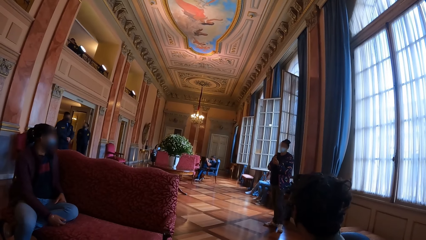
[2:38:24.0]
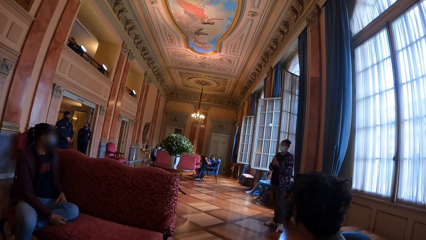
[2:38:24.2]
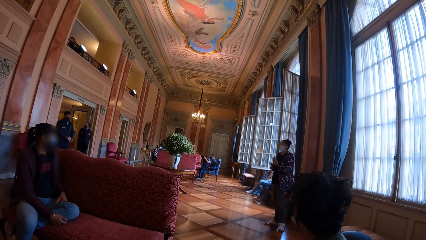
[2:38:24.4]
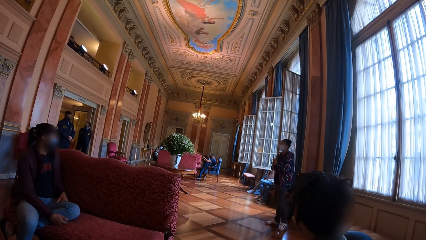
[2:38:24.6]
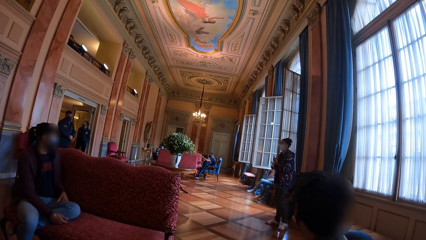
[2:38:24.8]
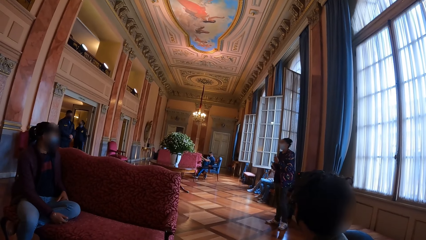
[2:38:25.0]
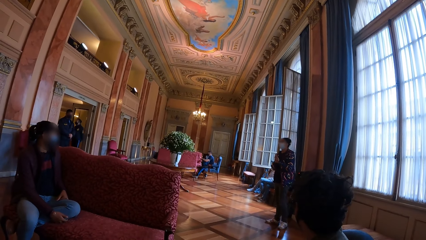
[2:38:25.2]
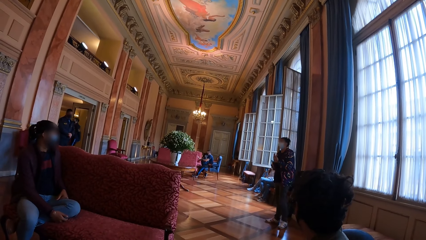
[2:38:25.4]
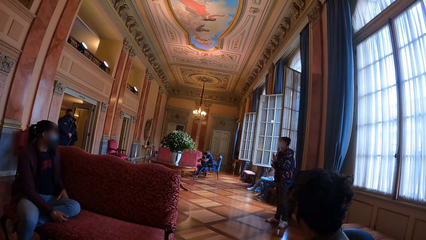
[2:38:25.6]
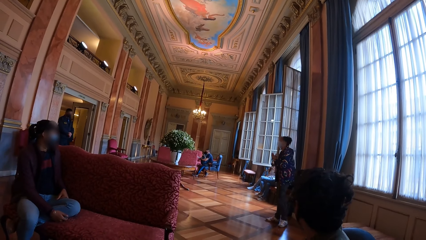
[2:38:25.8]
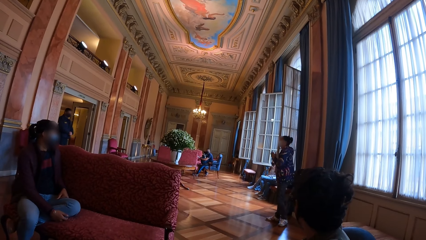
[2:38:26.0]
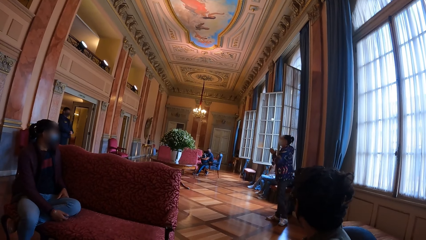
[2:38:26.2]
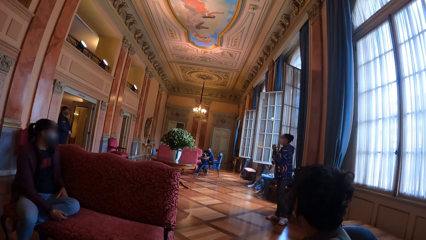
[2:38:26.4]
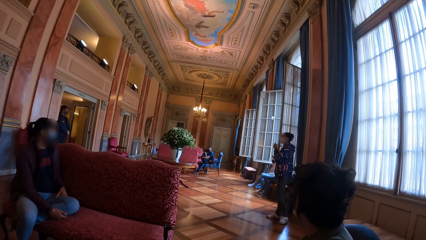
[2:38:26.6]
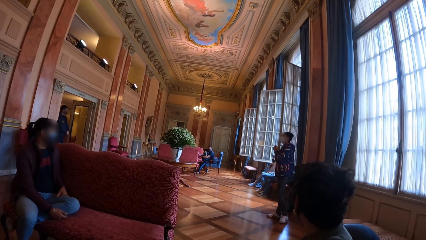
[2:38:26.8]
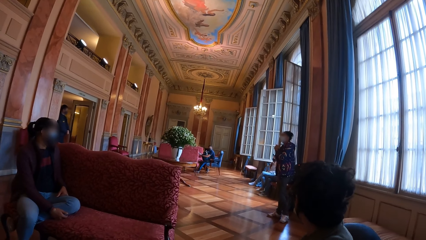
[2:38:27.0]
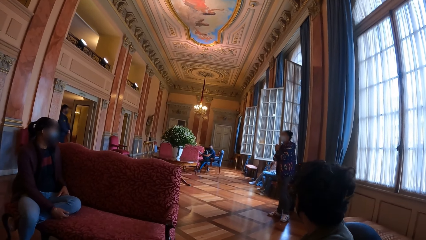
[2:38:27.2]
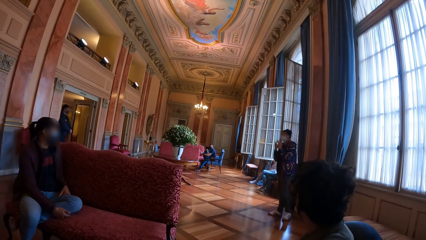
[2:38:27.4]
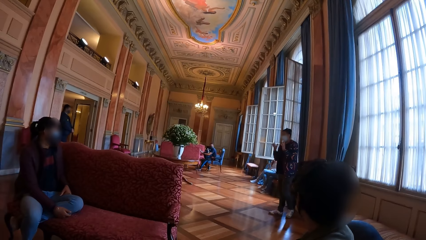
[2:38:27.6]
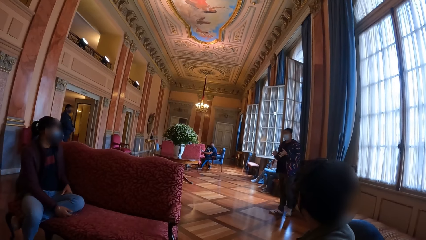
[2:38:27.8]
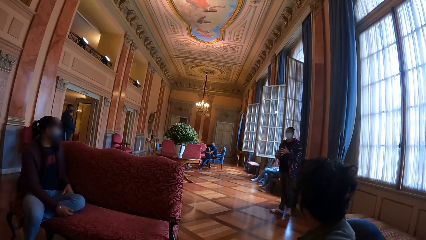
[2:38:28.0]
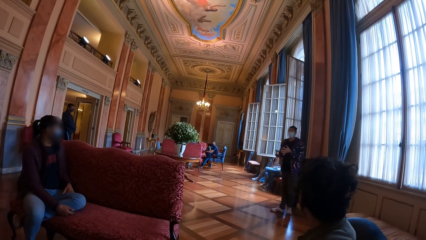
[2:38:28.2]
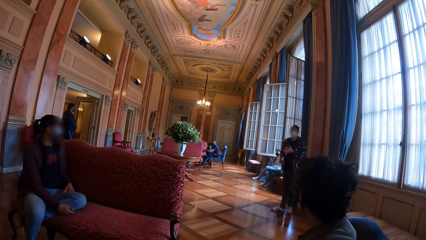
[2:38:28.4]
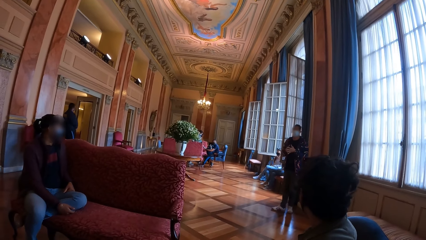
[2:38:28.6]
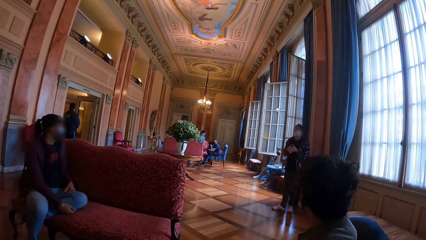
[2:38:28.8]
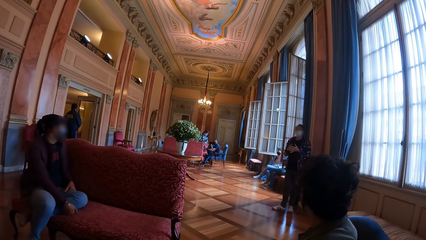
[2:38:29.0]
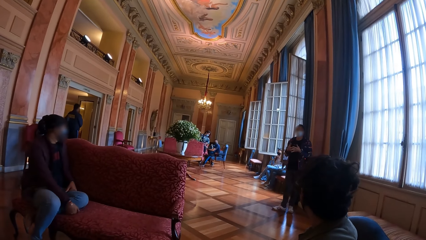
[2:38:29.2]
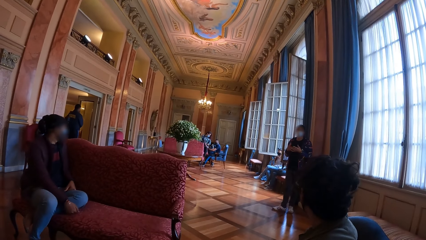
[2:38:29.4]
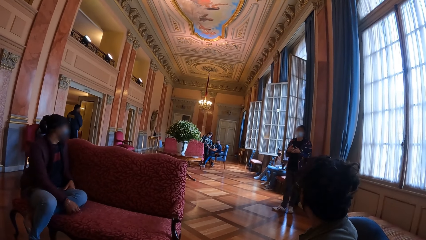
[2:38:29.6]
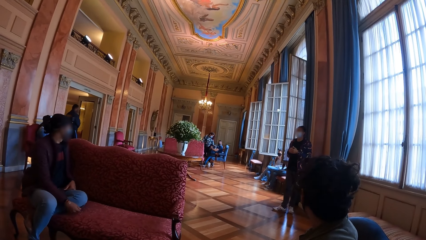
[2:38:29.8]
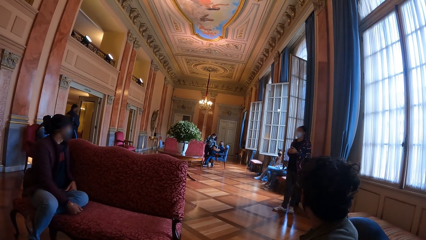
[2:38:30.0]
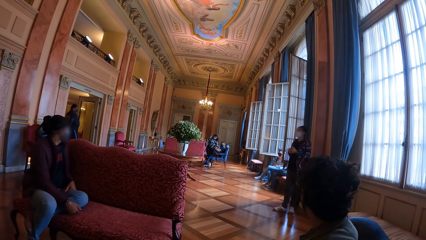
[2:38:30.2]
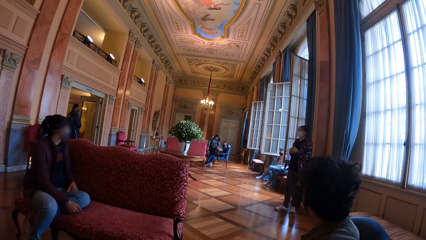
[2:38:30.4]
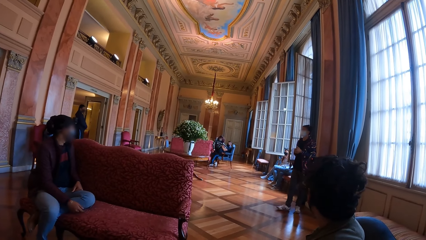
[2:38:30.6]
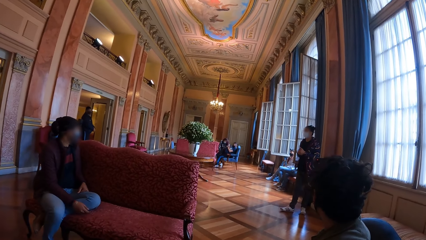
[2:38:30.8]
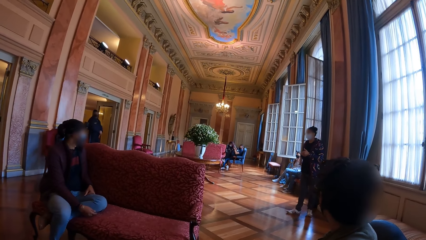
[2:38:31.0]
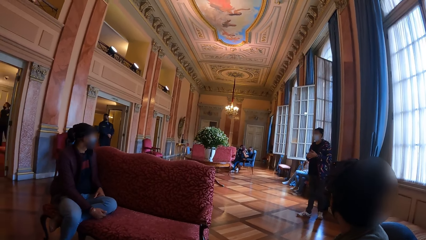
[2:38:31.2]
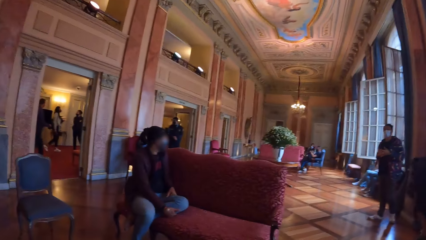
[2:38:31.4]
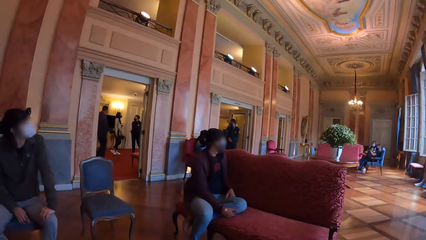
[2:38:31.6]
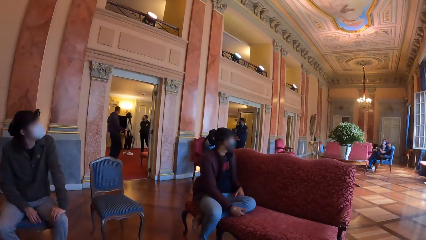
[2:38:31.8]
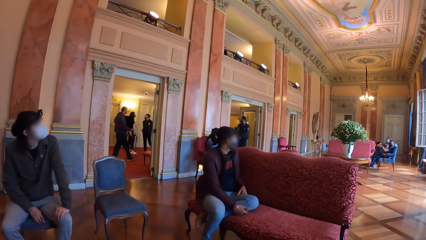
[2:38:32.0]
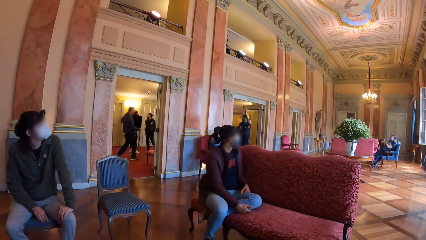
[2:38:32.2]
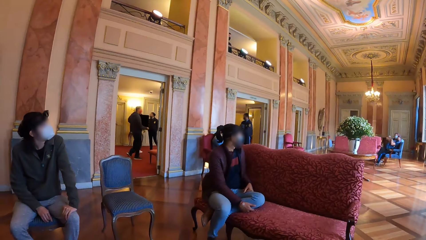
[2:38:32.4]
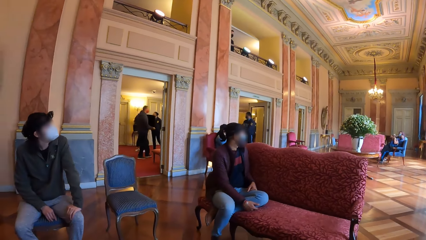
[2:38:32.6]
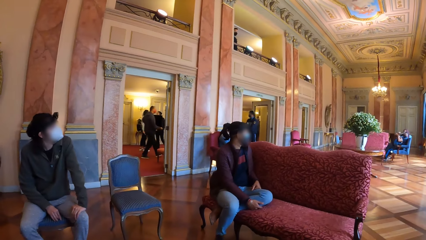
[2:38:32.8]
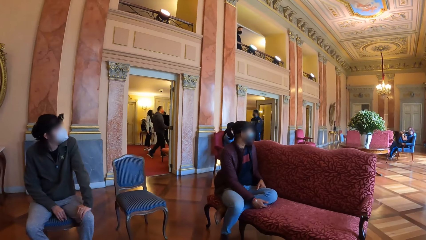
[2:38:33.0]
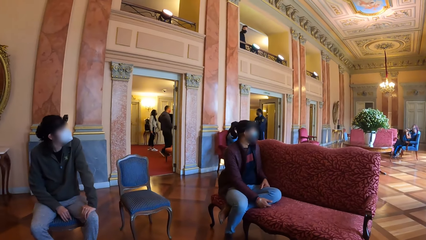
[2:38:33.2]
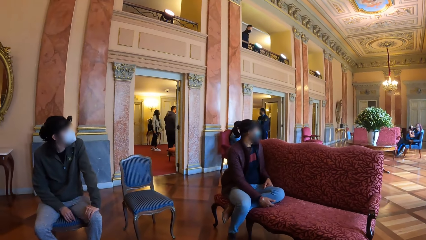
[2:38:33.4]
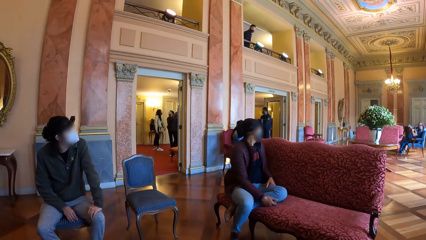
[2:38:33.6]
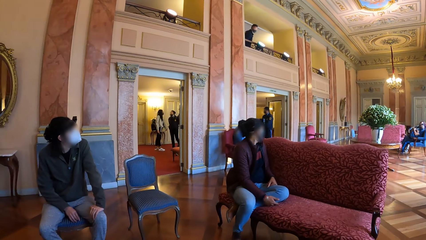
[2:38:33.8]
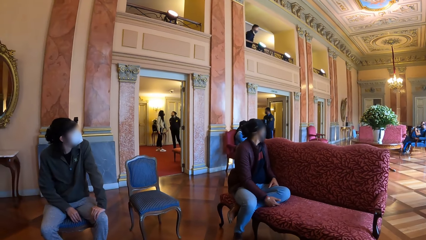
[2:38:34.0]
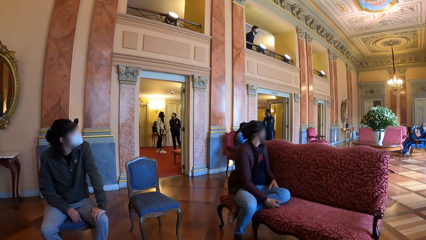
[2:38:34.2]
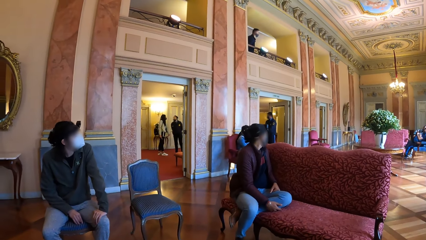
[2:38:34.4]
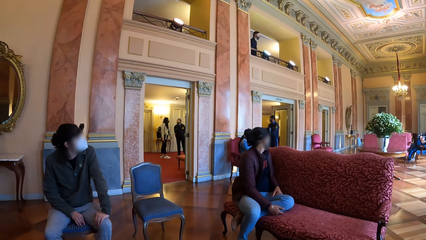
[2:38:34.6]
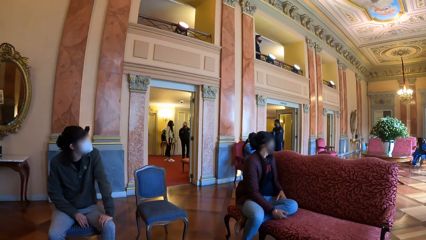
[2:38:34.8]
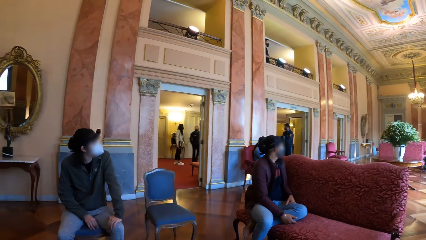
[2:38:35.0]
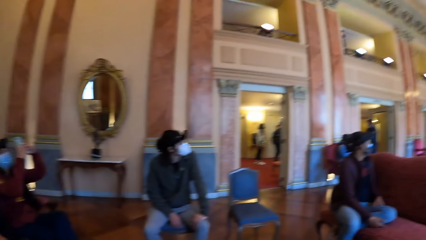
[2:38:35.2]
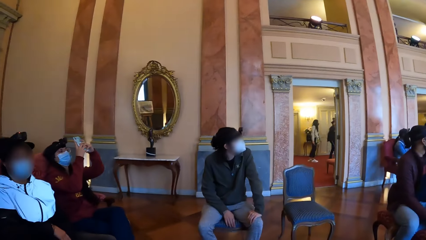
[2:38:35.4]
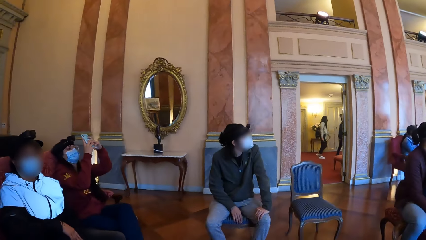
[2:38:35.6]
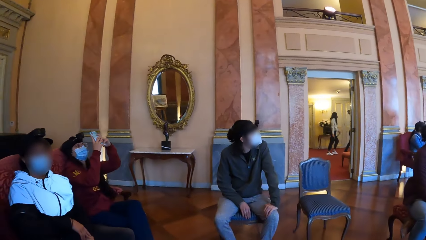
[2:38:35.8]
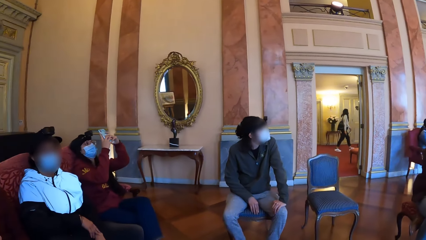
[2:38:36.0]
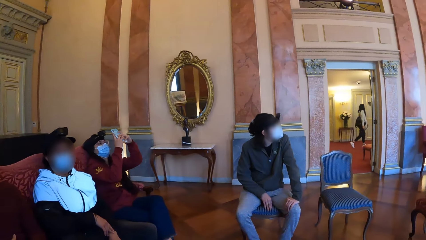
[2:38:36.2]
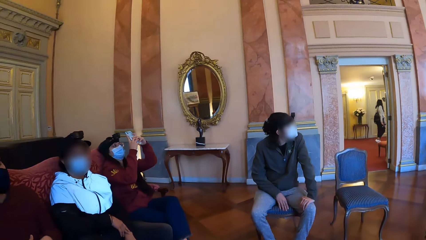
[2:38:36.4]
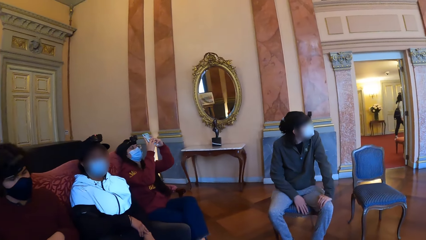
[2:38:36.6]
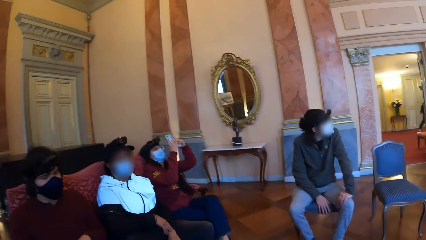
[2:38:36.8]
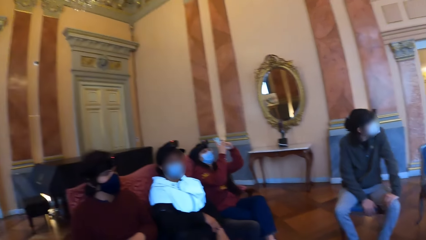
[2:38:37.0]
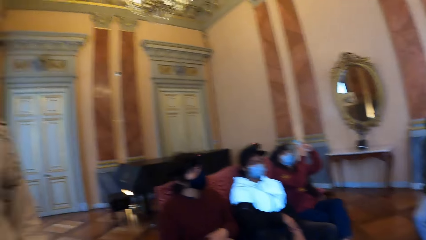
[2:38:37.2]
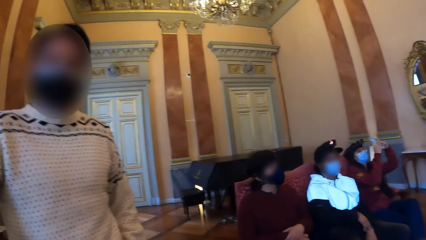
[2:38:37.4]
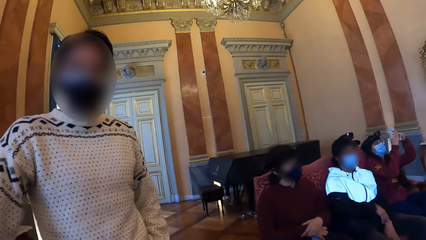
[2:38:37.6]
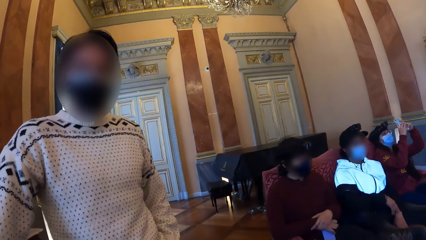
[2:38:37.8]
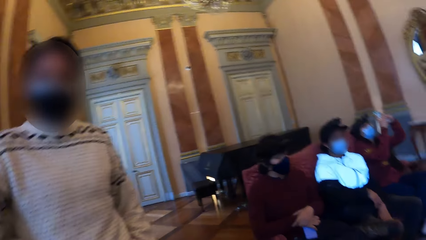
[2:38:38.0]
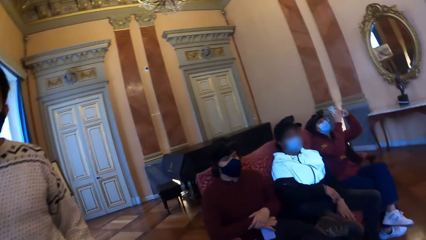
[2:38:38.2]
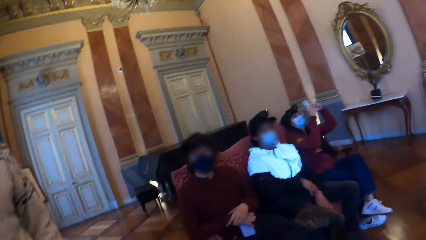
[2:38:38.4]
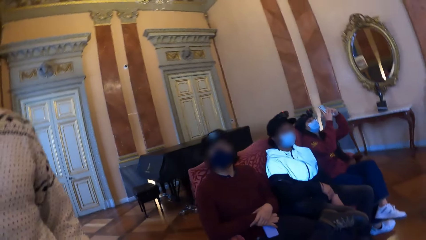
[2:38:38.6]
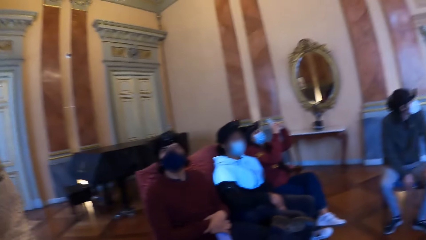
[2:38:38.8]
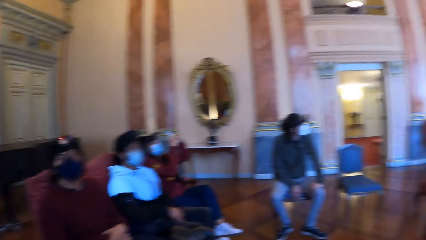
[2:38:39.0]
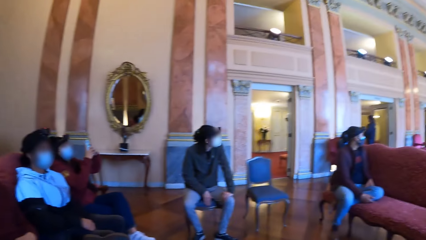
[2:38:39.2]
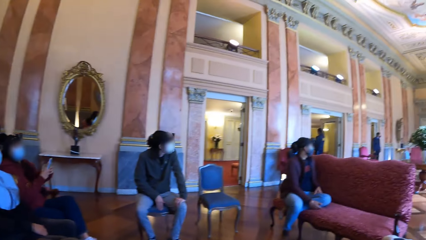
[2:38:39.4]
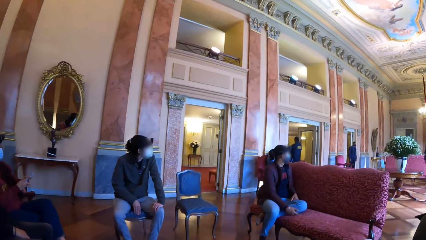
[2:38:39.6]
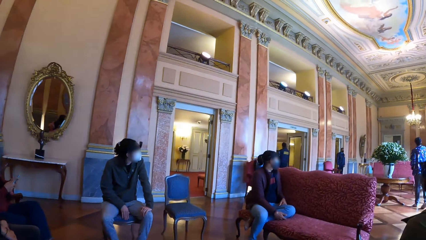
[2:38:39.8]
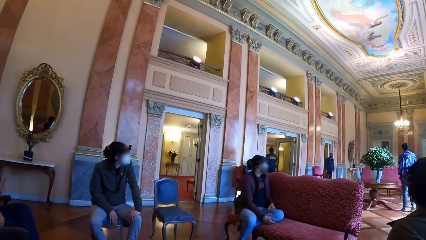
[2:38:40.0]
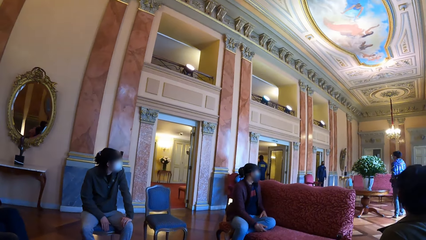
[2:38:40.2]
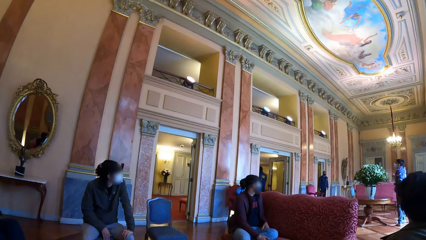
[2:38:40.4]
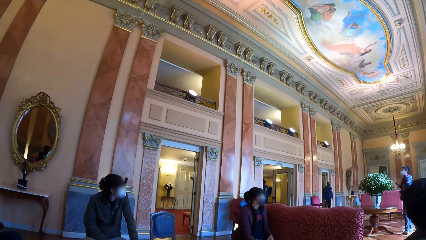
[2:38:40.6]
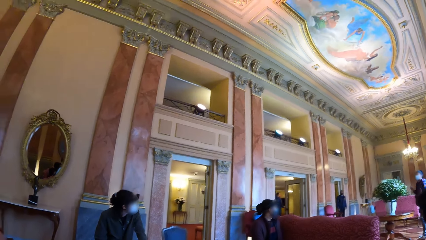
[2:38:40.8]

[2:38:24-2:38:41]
The camera wearer looks outside the door. They look around the museum. The woman holds the phone with both hands.
